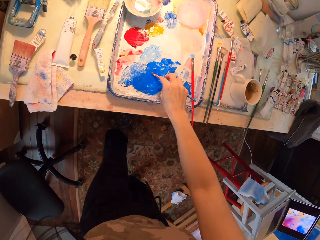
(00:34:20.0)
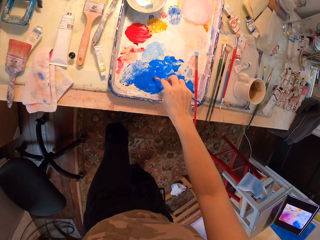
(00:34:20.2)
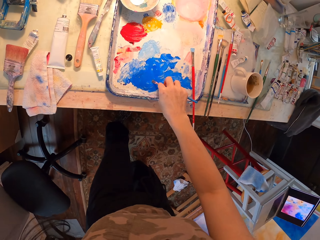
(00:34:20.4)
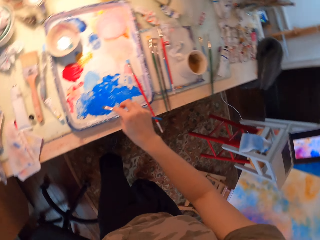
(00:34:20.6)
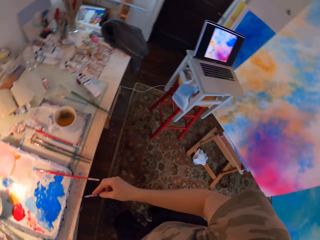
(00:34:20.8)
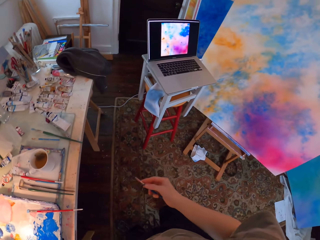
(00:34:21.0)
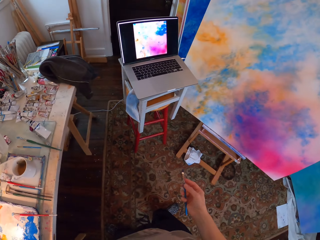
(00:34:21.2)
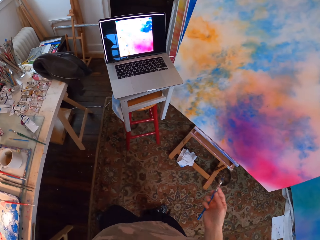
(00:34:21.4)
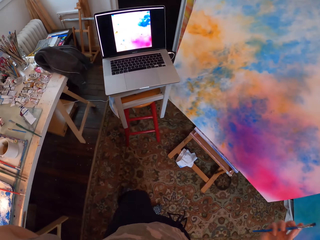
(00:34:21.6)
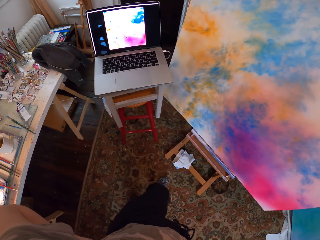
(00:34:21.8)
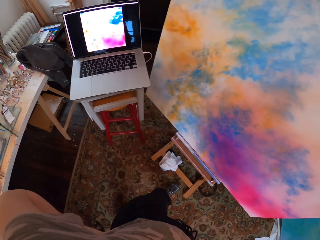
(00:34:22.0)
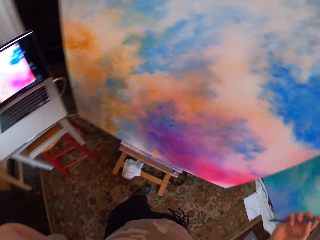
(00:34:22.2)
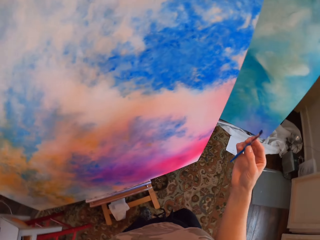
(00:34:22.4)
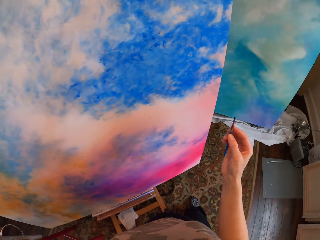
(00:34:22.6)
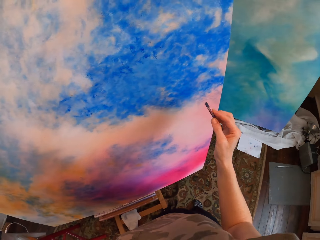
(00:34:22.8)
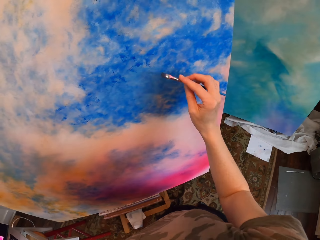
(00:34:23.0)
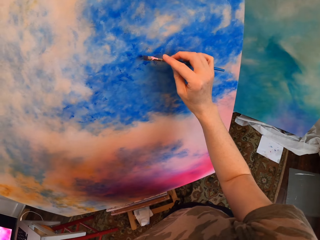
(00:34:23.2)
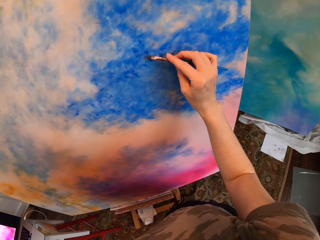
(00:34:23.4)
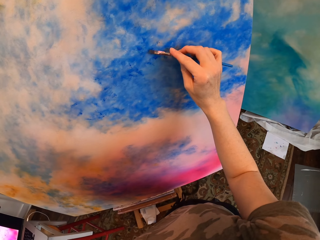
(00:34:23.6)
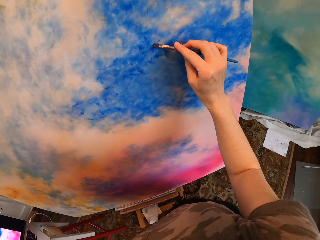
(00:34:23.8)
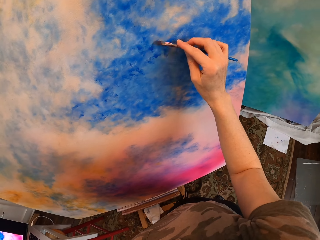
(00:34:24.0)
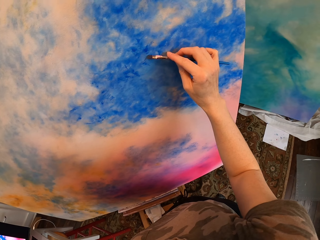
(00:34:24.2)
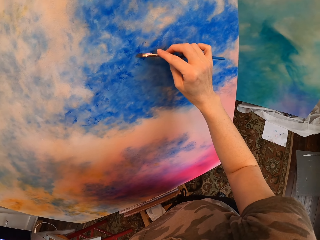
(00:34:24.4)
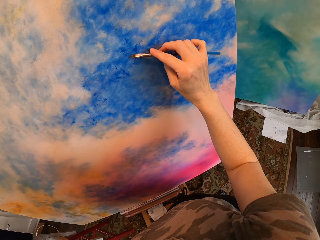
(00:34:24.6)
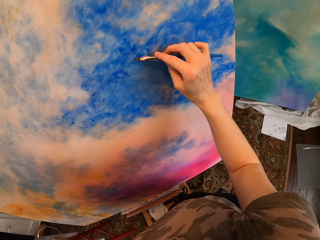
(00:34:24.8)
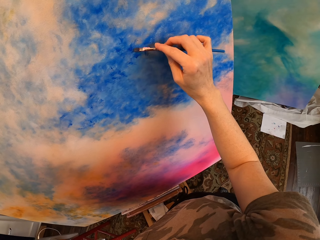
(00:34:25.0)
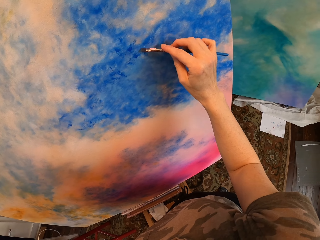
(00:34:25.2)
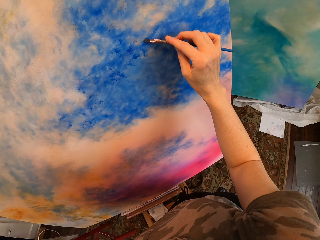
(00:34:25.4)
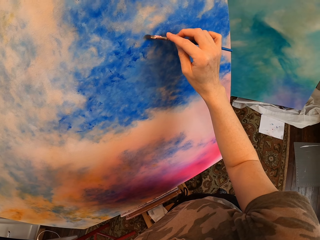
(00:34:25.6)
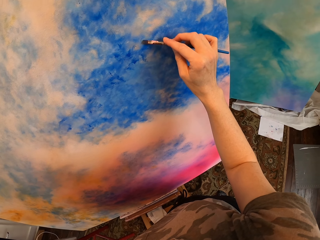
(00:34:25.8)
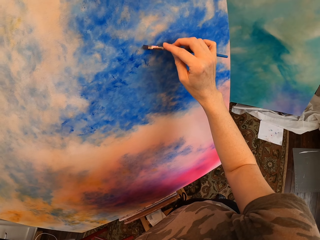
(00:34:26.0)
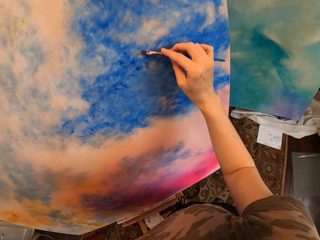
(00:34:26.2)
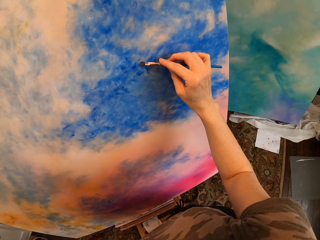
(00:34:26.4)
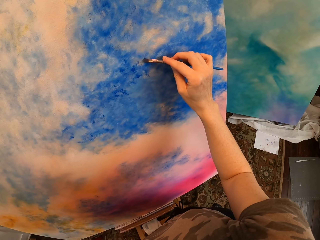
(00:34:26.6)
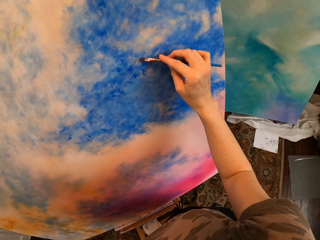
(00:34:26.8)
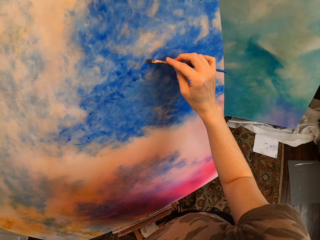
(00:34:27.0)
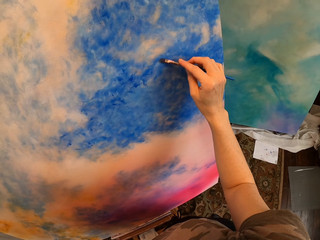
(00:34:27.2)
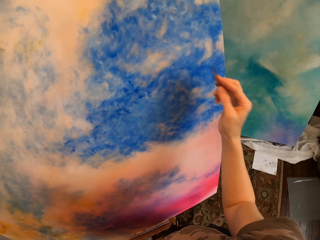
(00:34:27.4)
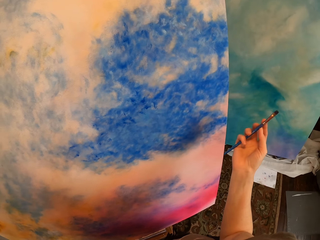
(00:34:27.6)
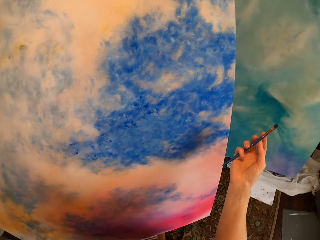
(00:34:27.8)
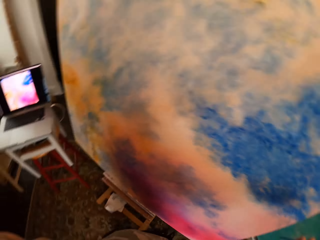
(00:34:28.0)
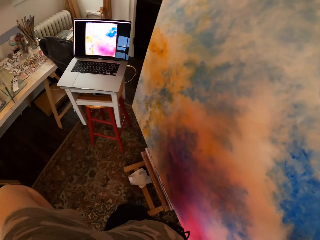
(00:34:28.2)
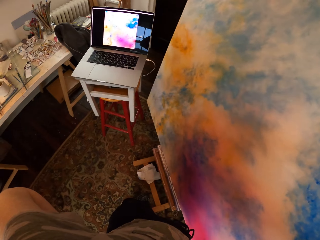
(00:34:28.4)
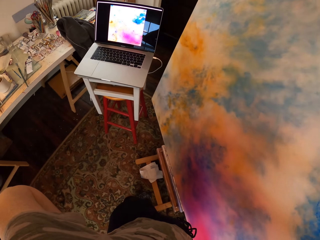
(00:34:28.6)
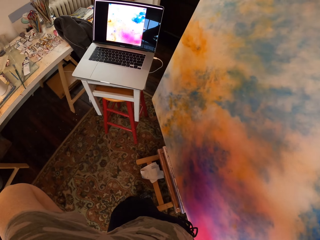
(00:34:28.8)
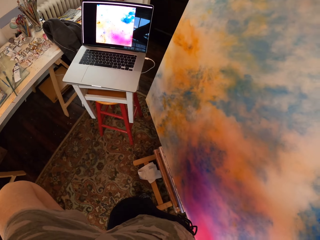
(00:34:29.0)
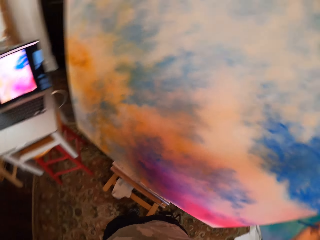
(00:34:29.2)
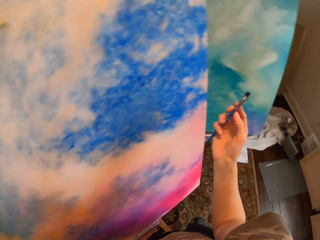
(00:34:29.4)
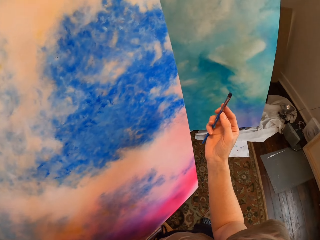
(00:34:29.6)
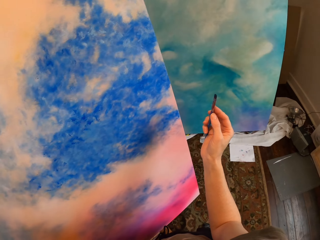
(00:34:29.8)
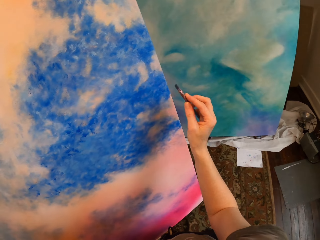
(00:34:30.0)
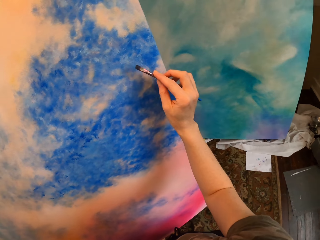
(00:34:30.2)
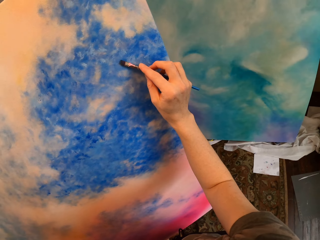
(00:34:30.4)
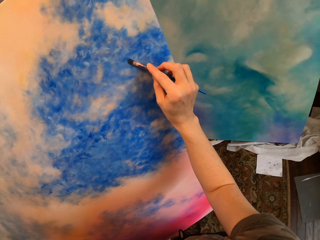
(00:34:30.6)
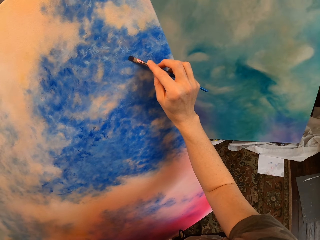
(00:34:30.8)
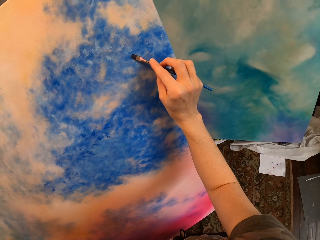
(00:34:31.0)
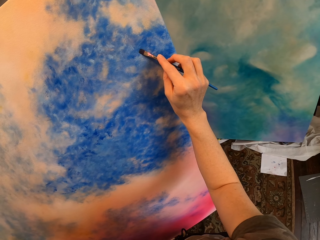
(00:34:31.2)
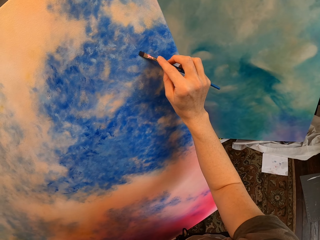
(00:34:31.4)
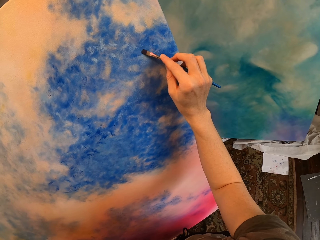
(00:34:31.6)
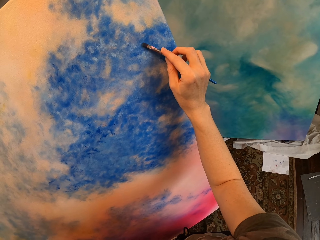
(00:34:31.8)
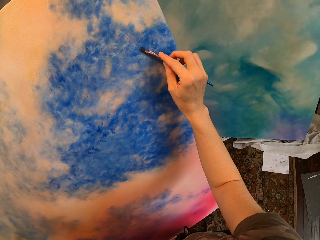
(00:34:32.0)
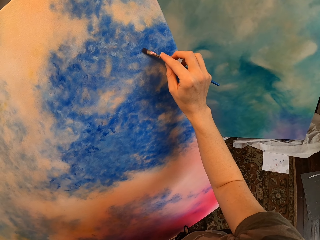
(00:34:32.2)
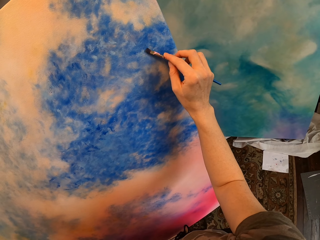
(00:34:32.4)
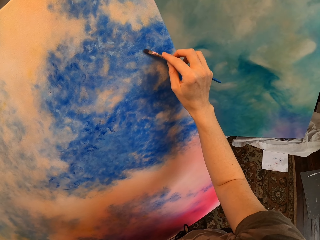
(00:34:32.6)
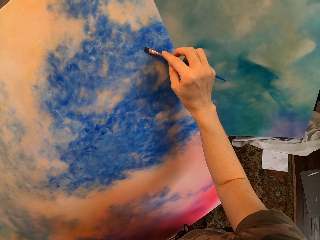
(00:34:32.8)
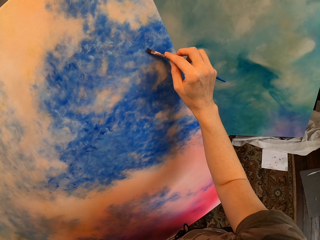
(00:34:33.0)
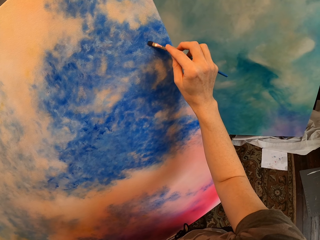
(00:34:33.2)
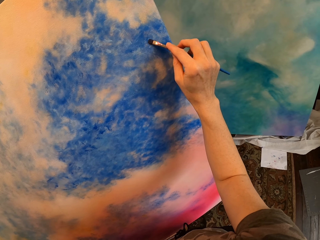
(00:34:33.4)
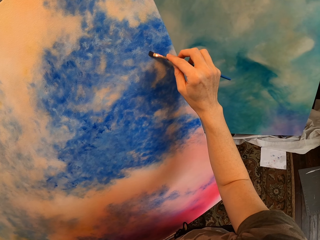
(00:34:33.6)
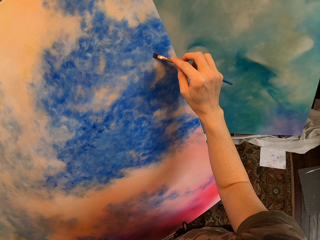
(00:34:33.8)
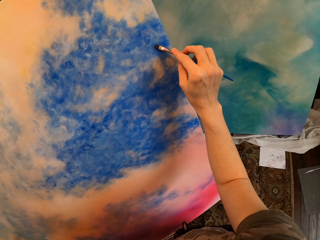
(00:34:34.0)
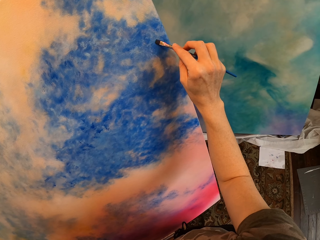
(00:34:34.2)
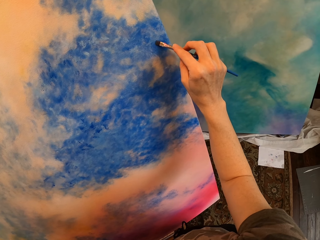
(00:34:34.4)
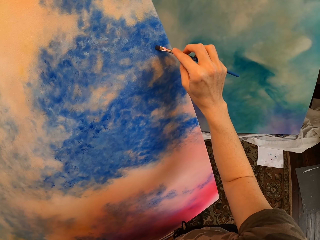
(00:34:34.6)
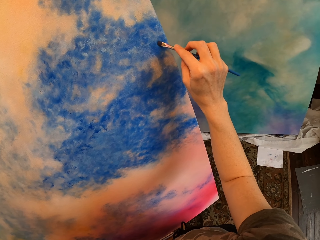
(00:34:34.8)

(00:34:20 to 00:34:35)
The camera wearer stirs the paint with the painting brush. They take the paint and walk. They paint on the paint board with the painting brush. They look at the laptop. They paint on the paint board with the painting brush.

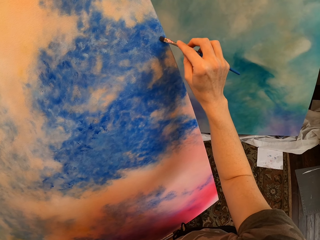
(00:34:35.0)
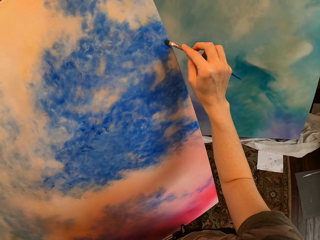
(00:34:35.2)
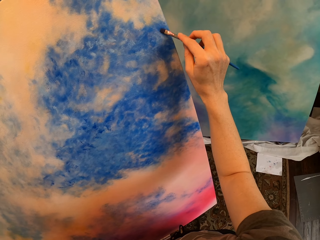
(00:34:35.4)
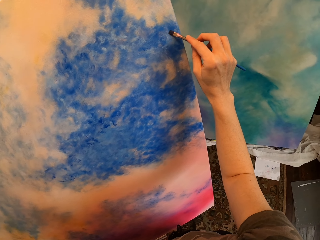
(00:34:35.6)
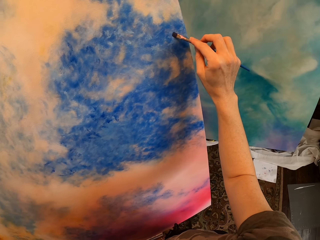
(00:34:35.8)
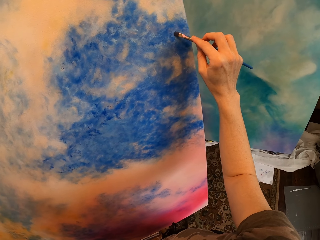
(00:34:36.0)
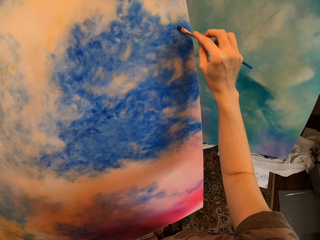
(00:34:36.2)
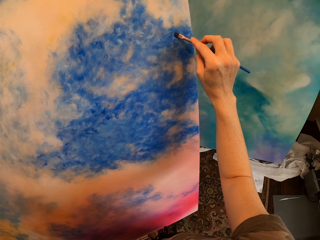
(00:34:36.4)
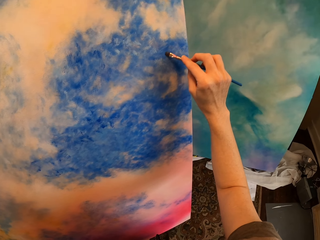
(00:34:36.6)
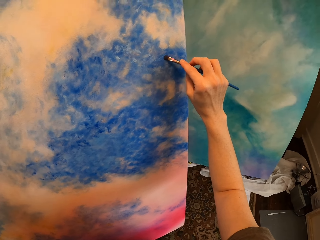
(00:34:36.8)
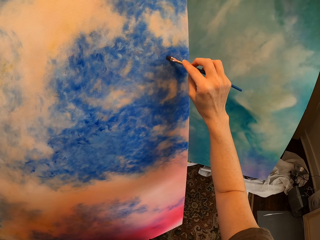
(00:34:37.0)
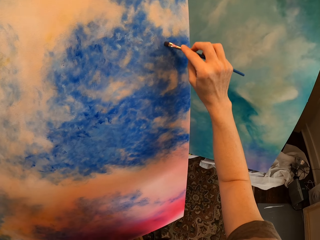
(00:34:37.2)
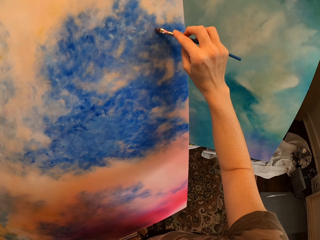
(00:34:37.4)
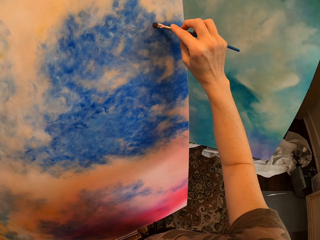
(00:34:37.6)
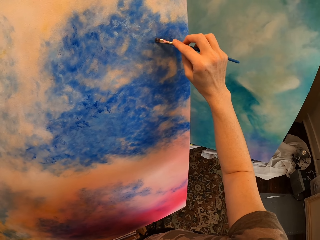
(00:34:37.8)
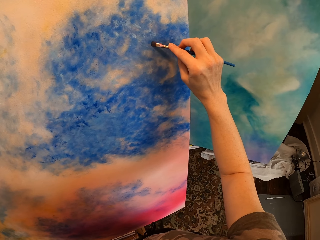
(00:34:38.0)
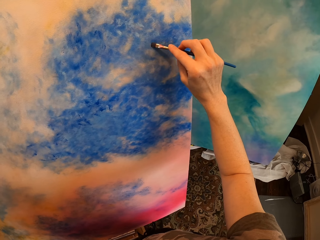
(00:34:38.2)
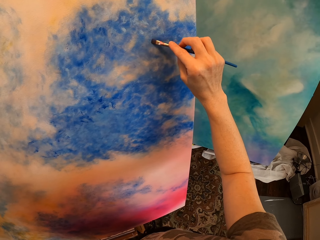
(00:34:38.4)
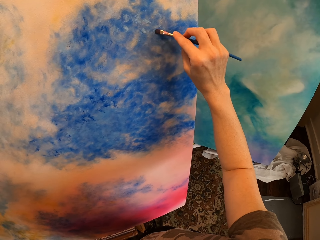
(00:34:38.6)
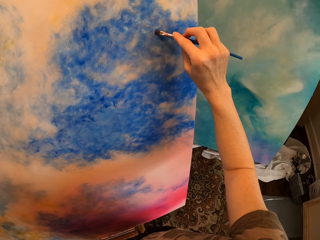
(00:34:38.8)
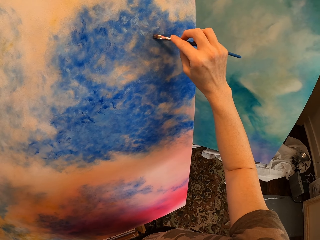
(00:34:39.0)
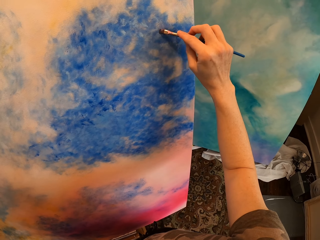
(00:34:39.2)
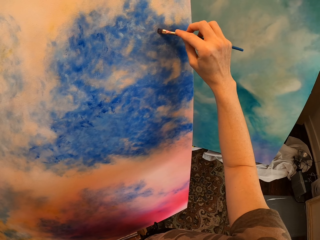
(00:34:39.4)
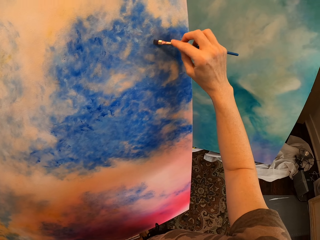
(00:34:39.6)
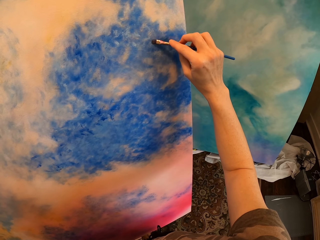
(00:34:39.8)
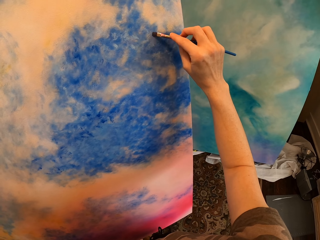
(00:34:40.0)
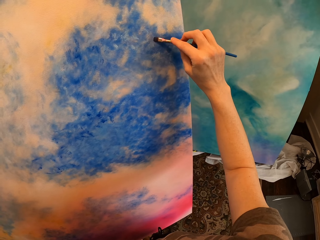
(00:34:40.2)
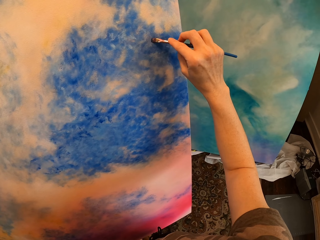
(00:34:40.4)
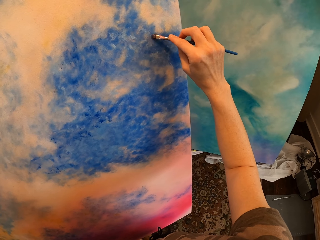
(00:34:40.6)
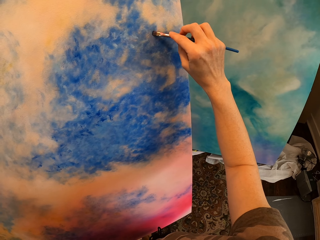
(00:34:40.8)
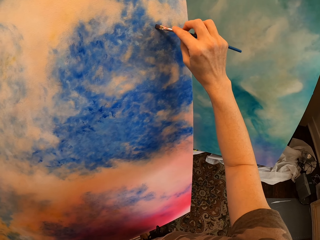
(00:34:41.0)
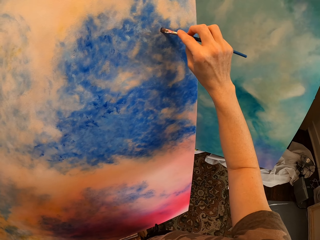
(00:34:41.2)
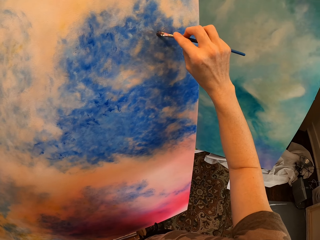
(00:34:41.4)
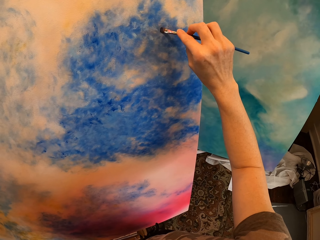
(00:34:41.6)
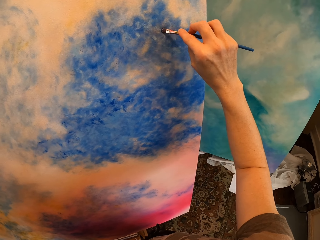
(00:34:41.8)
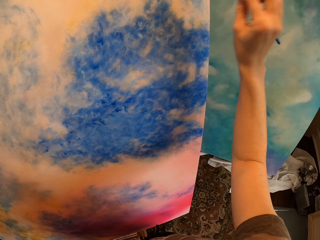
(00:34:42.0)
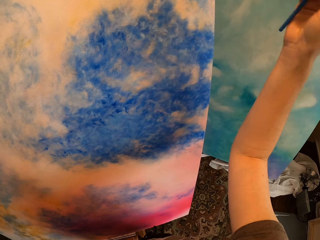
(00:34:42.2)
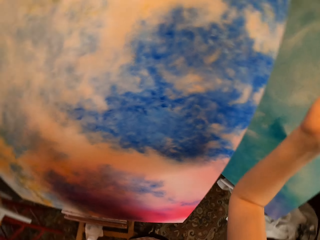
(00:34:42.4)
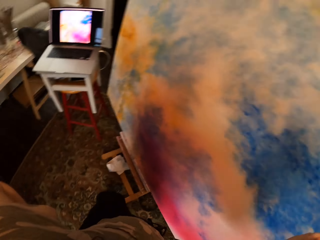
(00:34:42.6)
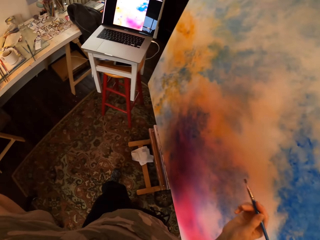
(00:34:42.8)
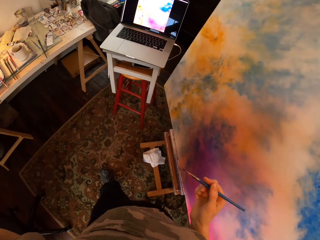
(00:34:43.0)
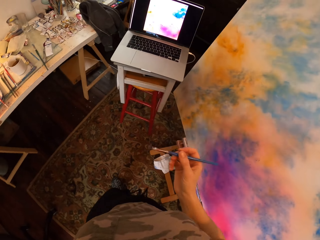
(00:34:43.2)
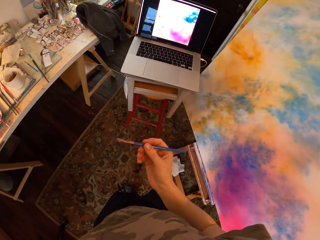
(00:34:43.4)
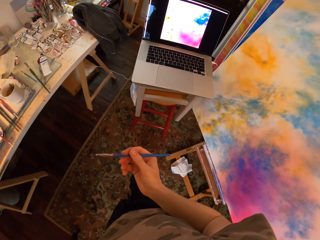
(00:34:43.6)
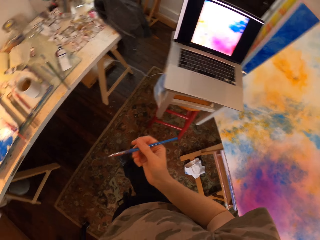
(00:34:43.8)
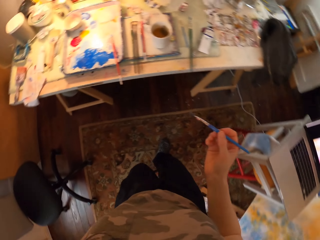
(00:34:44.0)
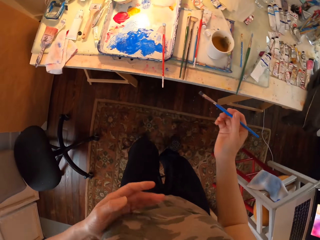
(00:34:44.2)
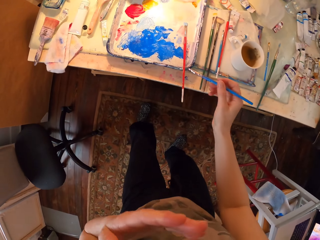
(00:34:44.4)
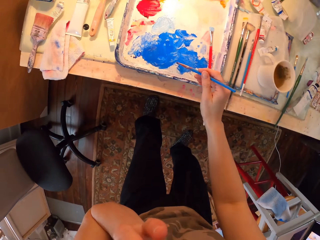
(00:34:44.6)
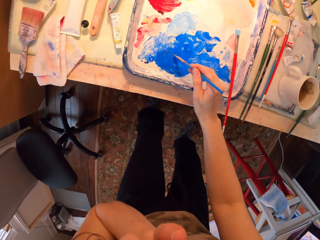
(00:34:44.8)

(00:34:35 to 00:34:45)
The camera wearer looks at the laptop and walks.
